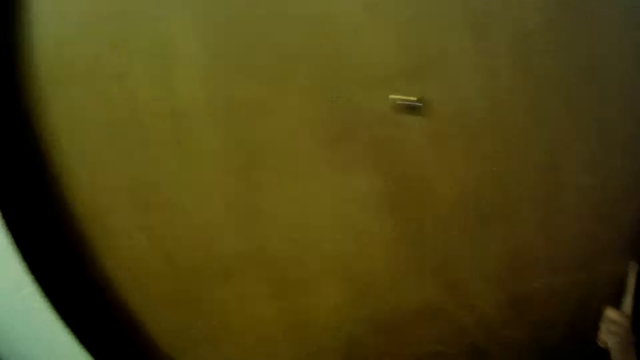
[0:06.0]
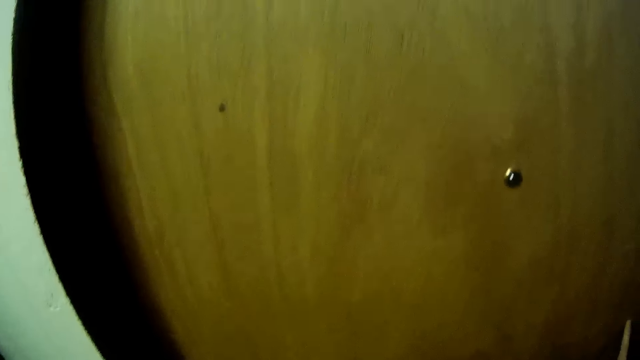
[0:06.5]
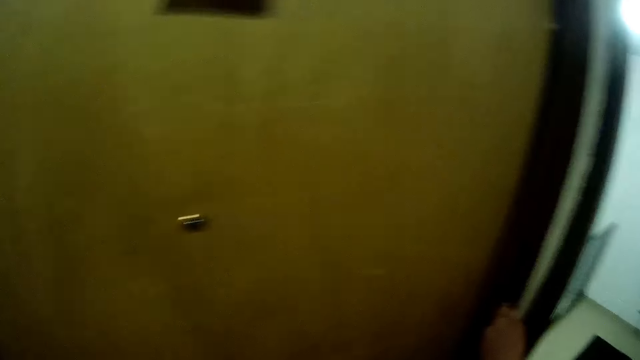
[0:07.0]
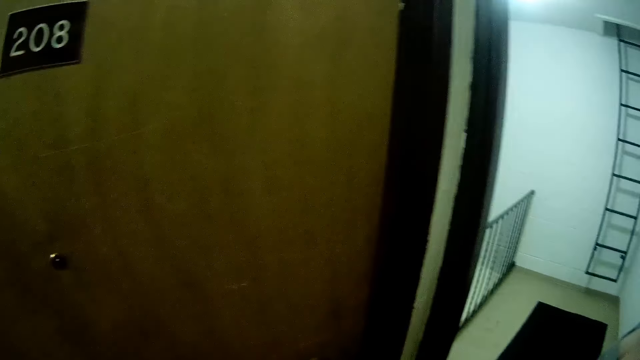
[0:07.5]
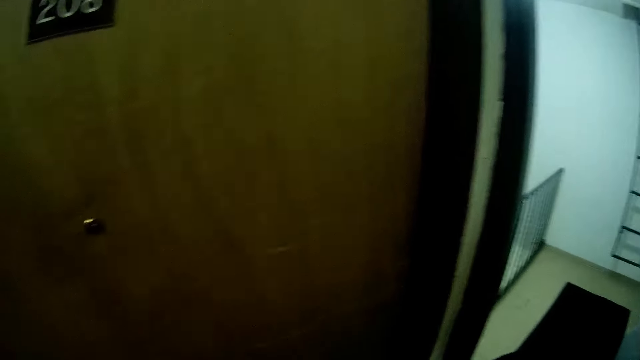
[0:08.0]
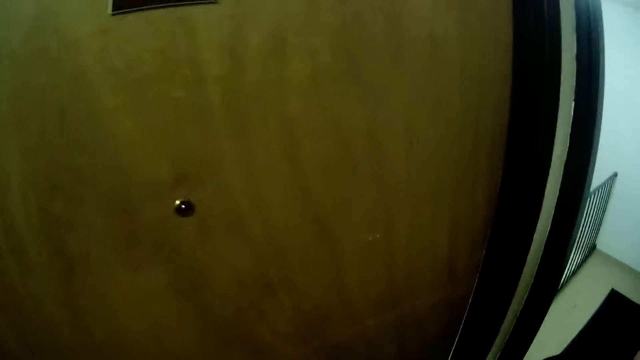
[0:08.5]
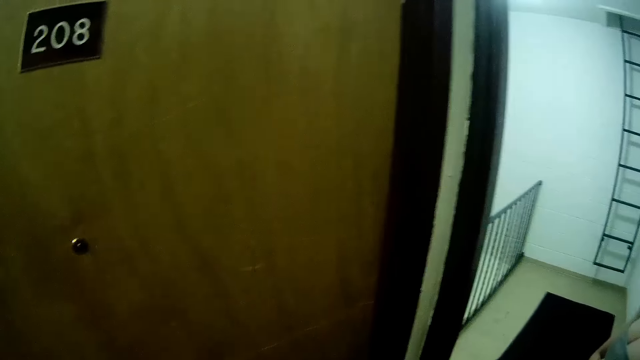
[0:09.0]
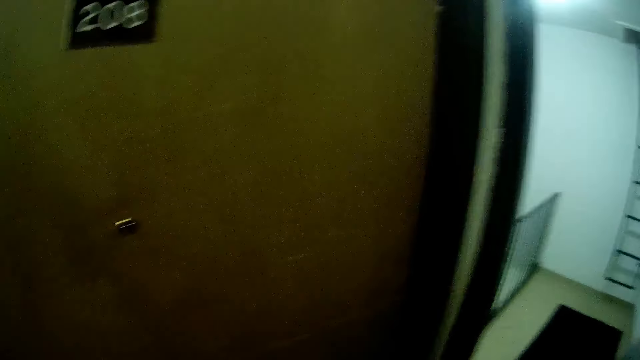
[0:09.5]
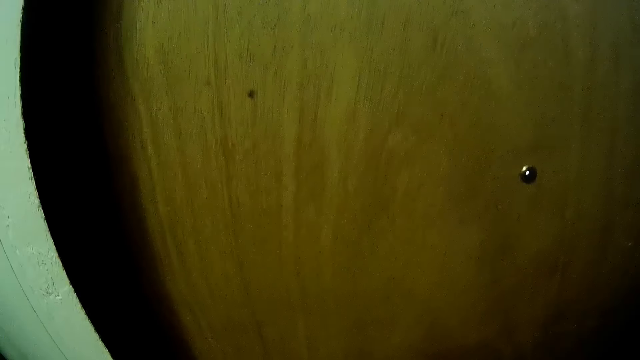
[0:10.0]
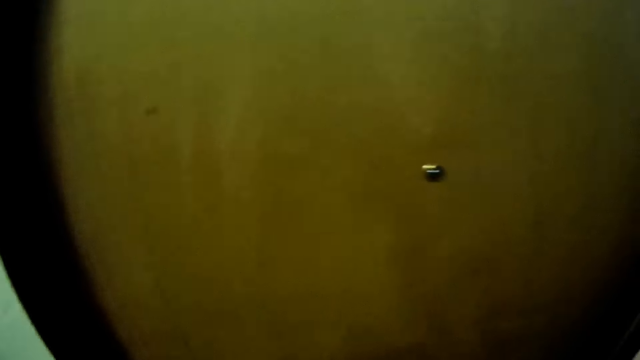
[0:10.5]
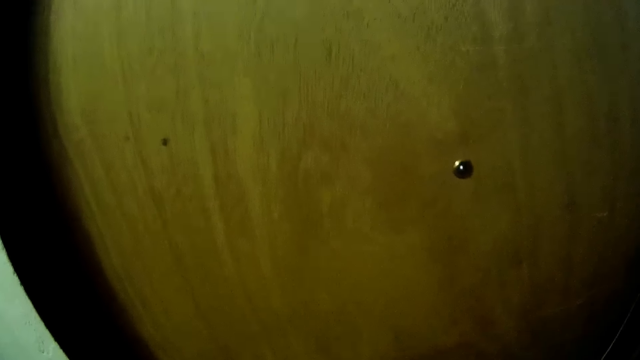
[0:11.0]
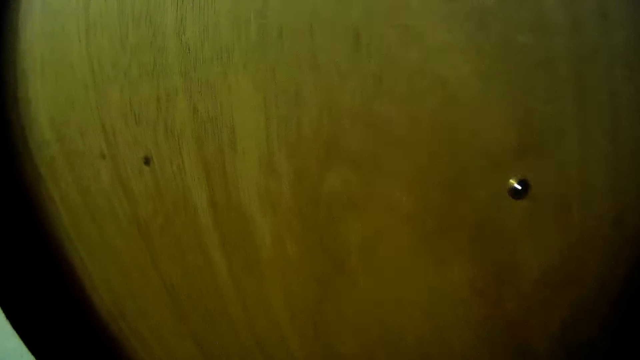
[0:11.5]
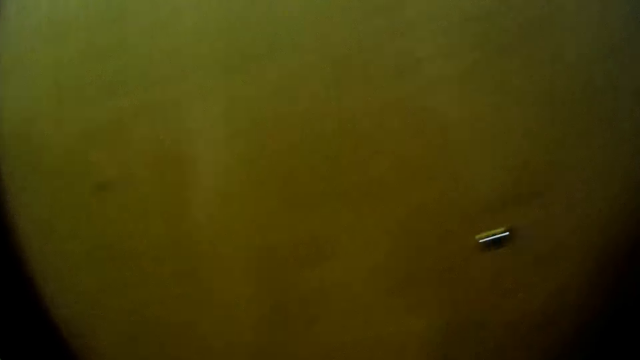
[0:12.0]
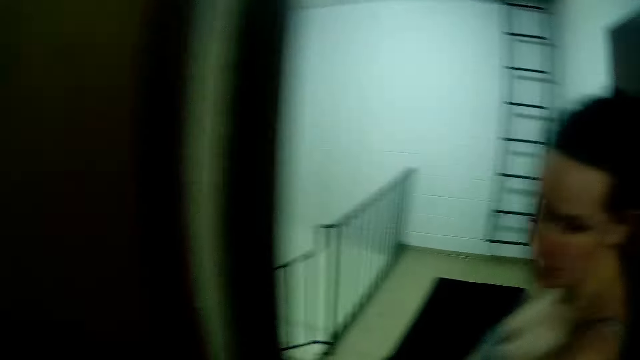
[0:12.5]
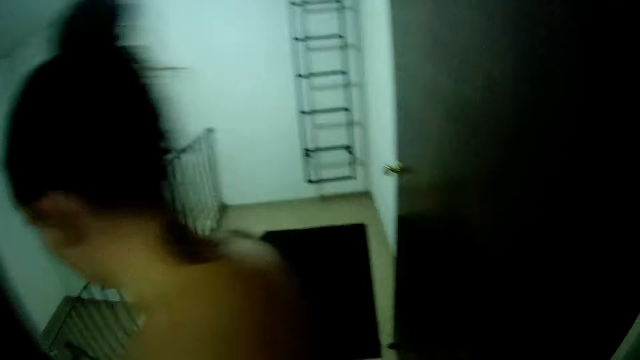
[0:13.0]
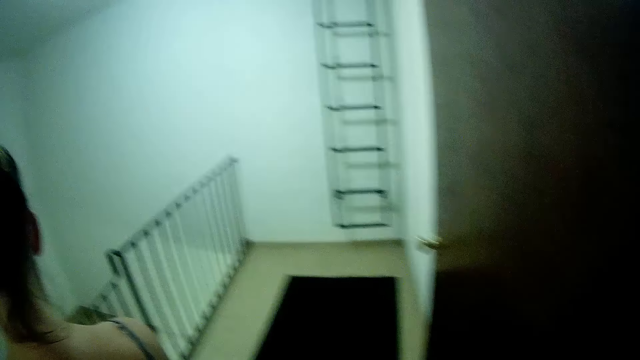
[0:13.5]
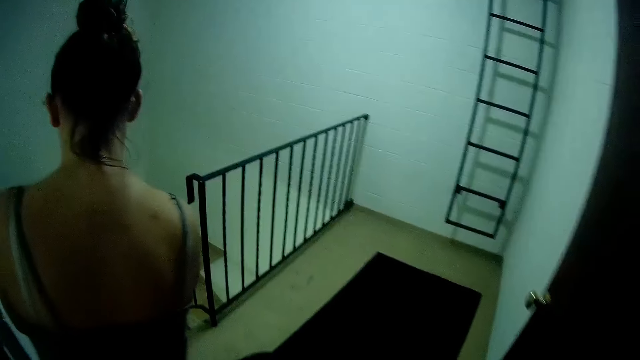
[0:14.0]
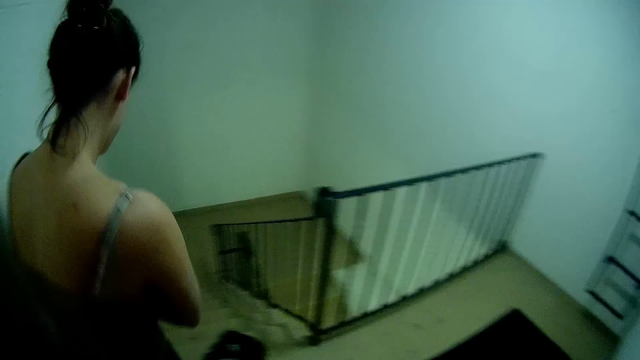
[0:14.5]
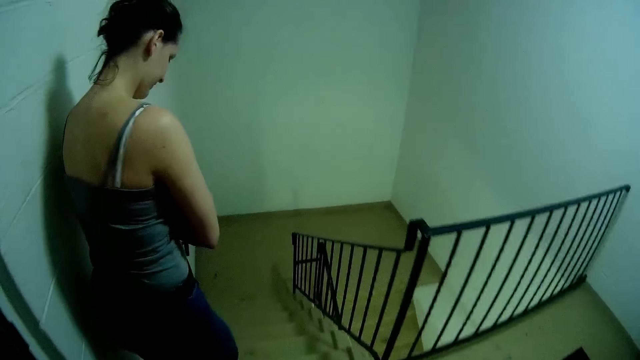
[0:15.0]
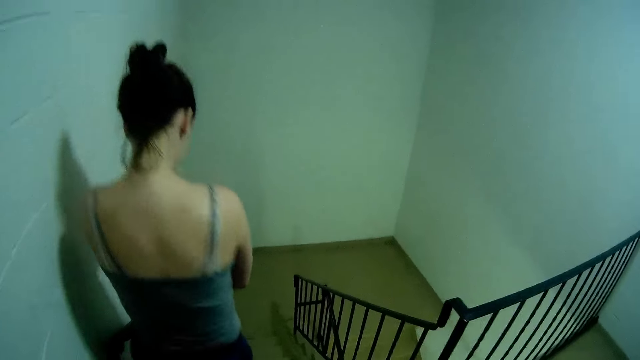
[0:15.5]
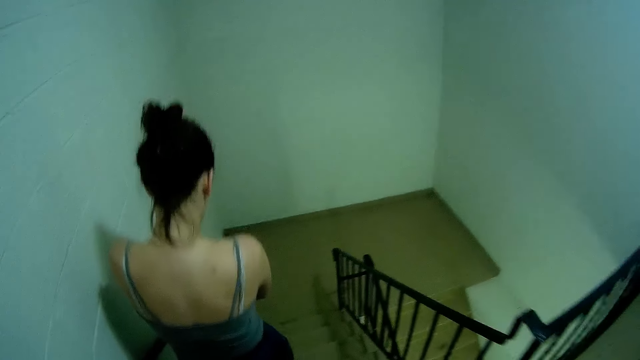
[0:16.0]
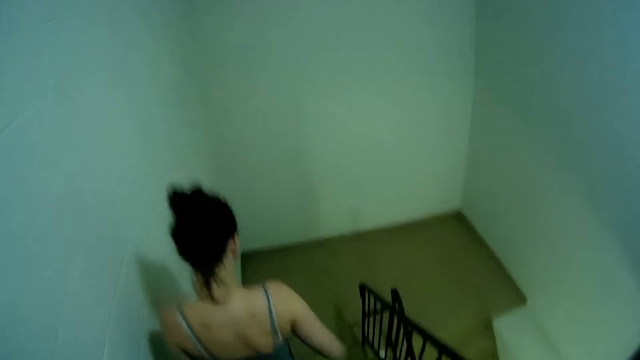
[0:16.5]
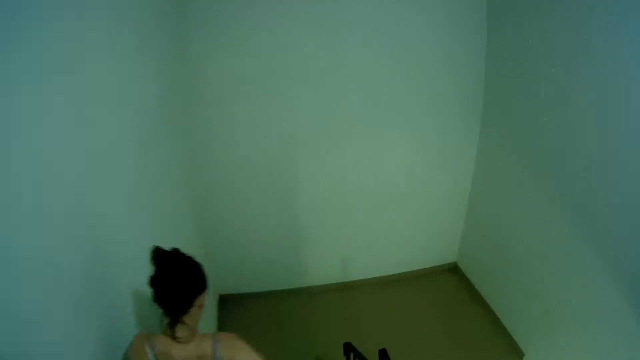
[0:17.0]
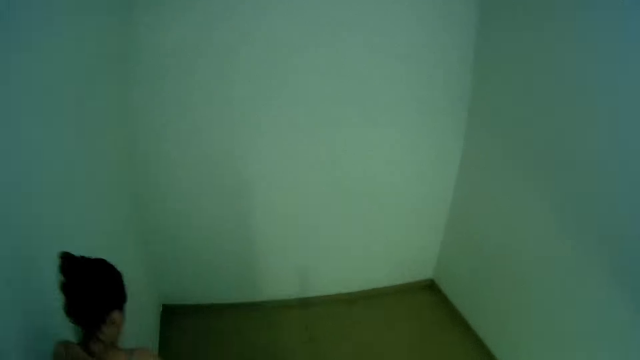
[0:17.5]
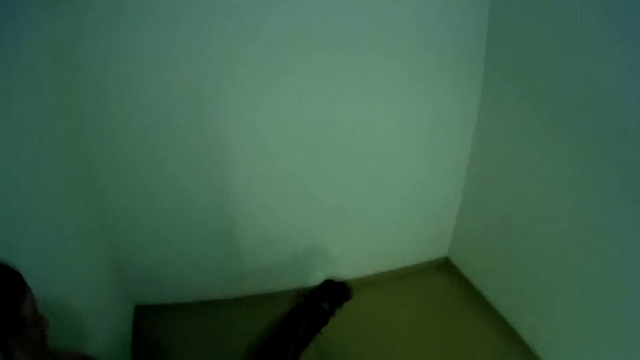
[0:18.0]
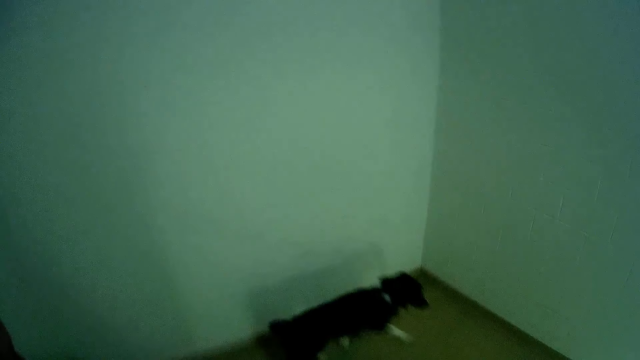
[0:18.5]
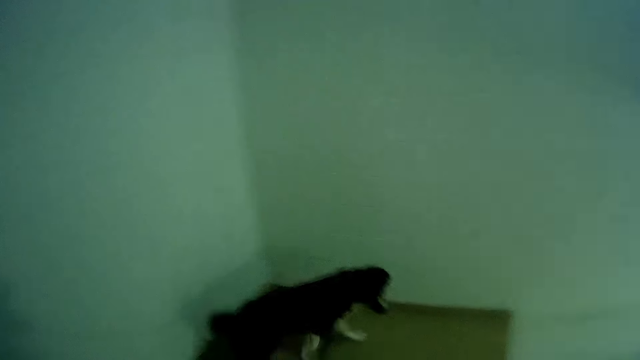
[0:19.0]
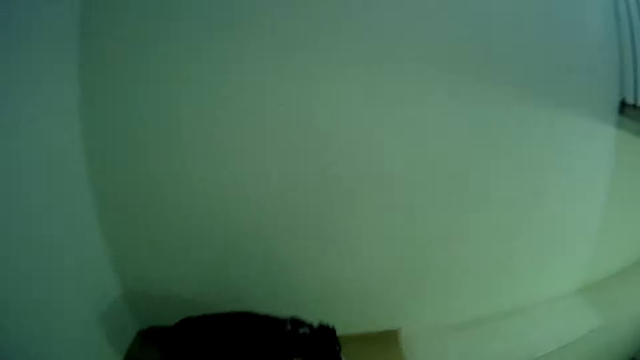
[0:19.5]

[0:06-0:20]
The camera wearer looks around. They look at the door. They walk beside a woman. The woman walks down the stairs. The camera wearer walks down the stairs.

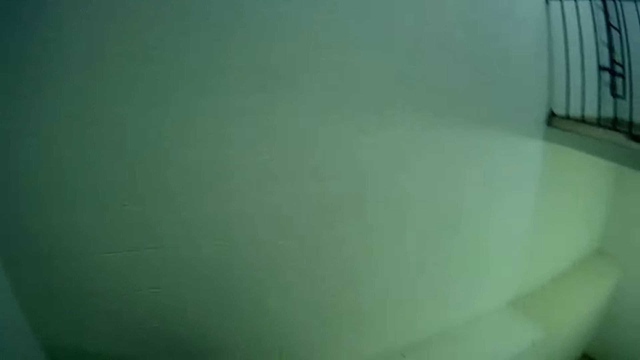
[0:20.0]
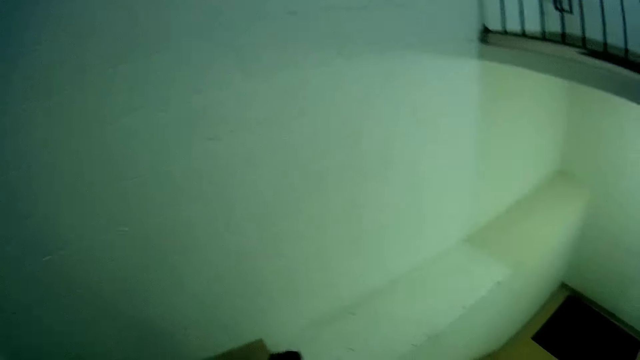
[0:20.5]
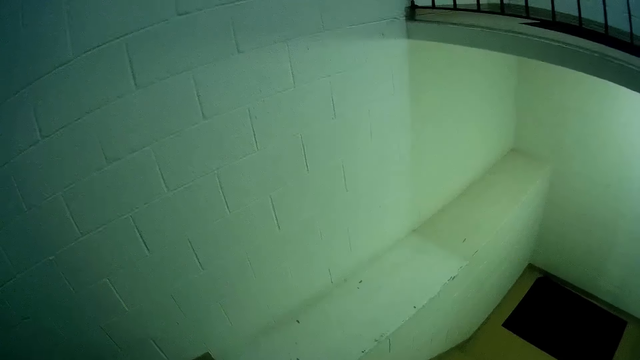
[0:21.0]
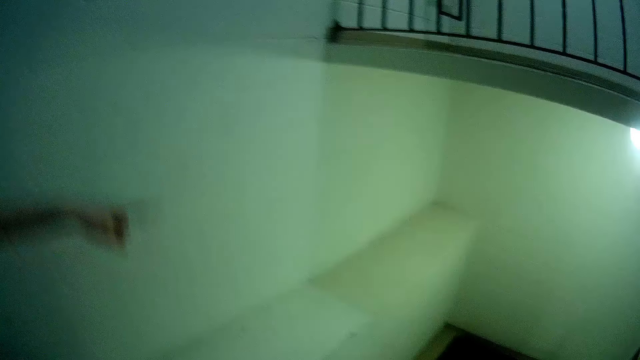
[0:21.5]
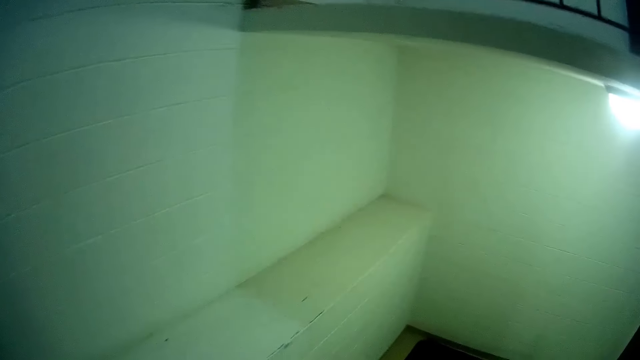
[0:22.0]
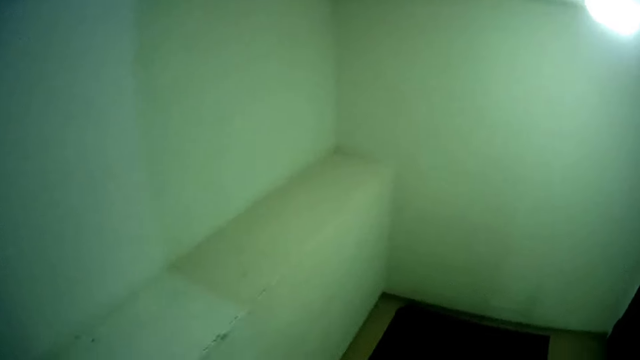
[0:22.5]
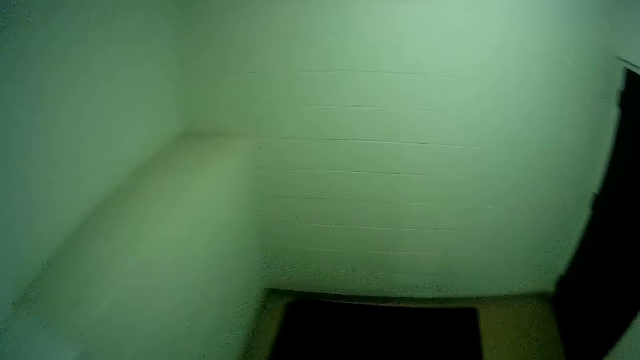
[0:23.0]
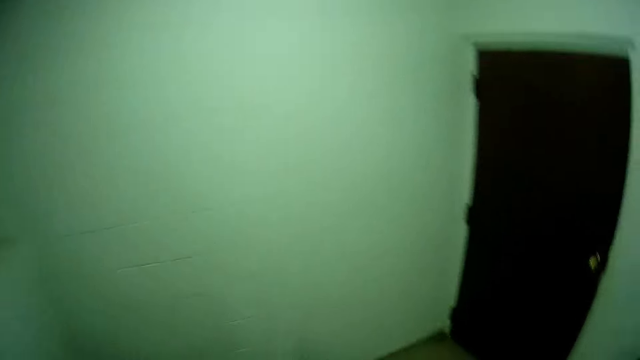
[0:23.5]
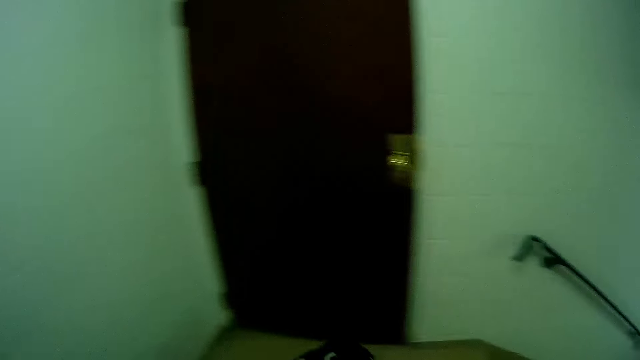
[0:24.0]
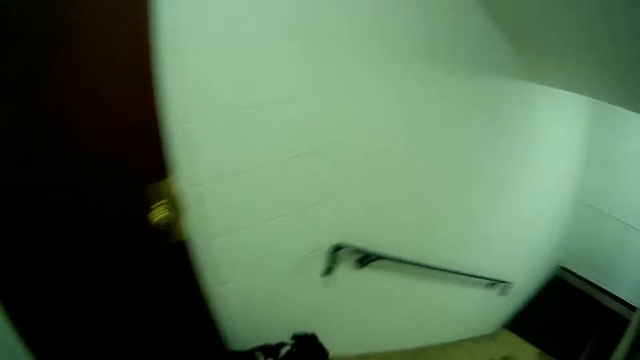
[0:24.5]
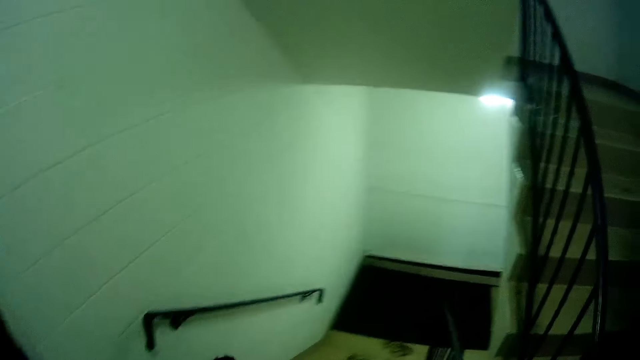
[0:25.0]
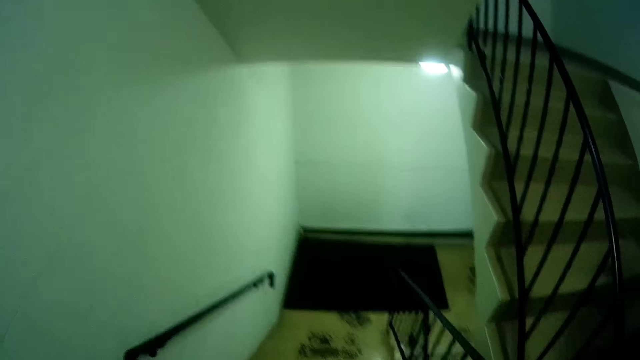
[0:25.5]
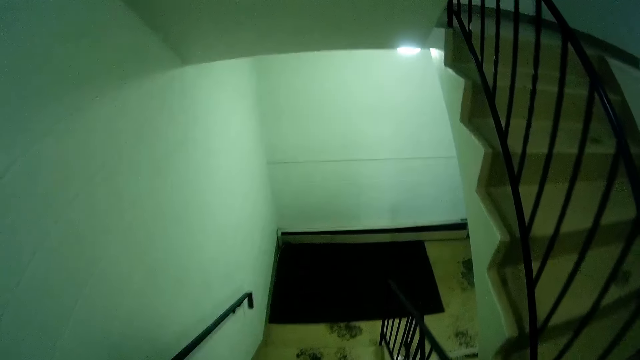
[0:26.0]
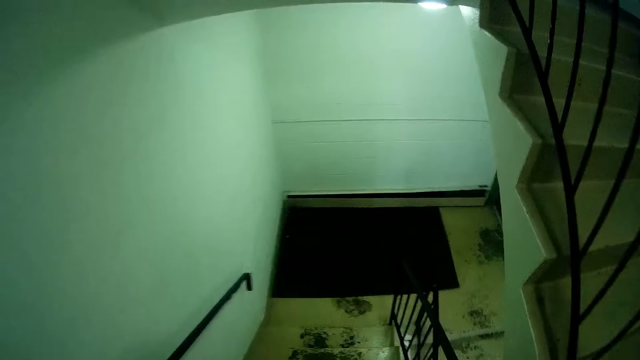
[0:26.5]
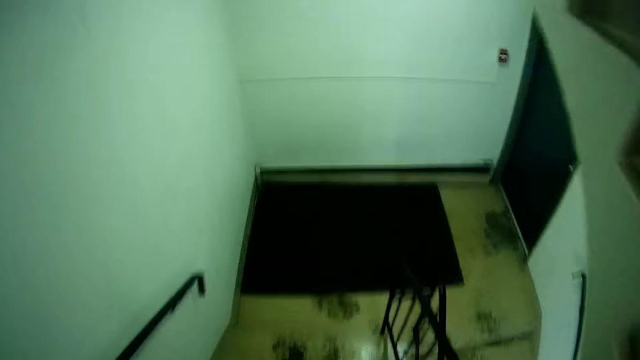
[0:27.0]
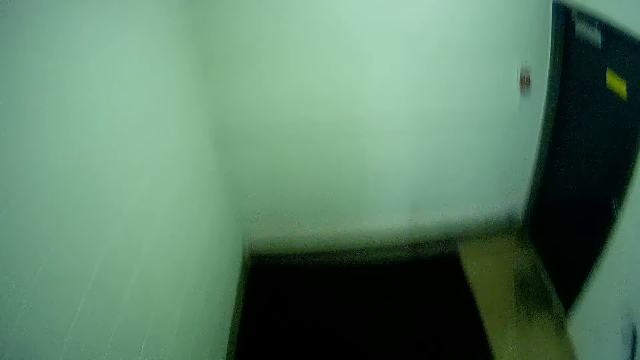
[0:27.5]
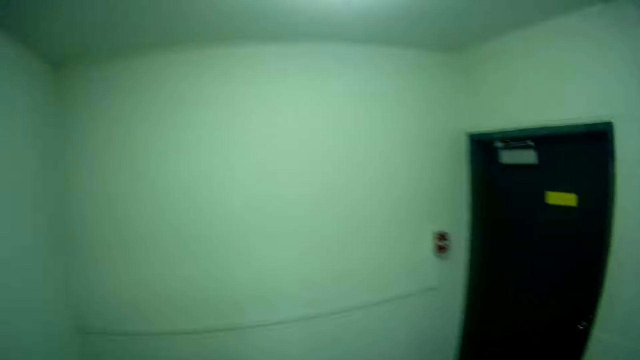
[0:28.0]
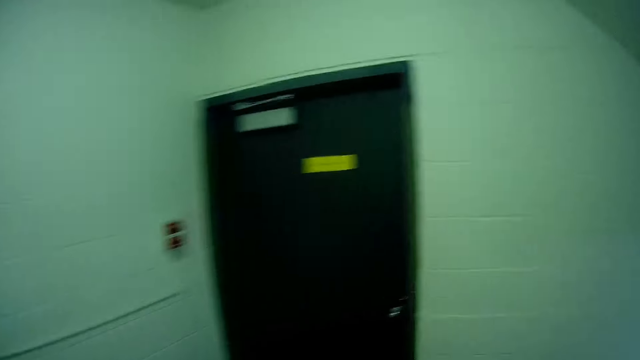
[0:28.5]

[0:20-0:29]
A woman points at the wall. The camera wearer climbs down the staircase.
